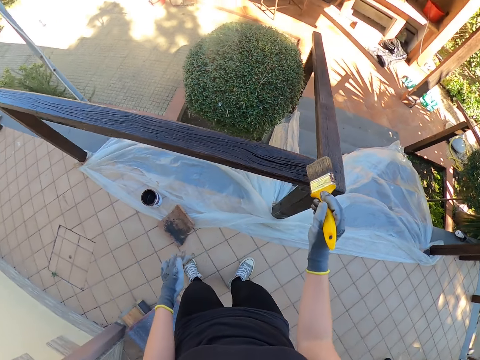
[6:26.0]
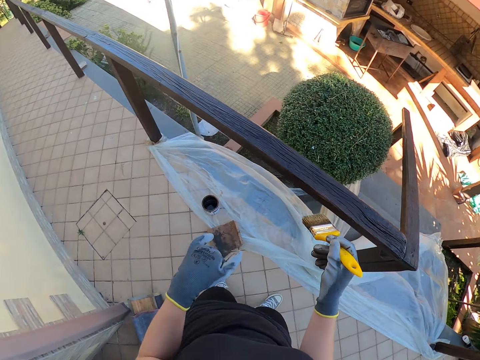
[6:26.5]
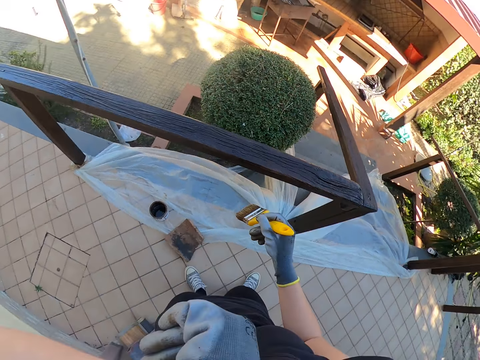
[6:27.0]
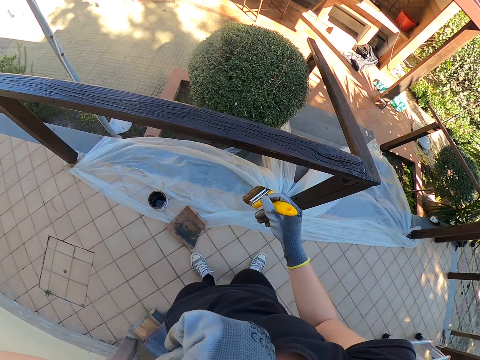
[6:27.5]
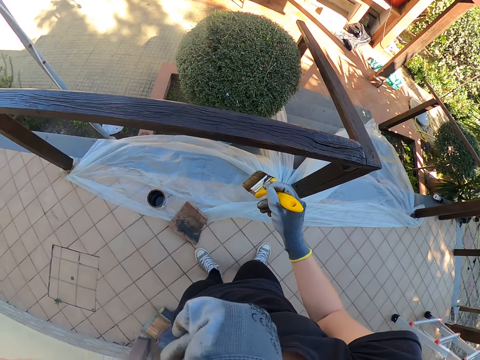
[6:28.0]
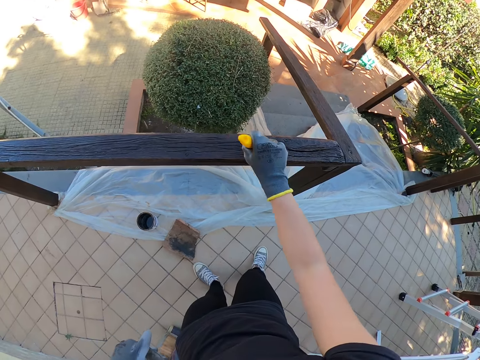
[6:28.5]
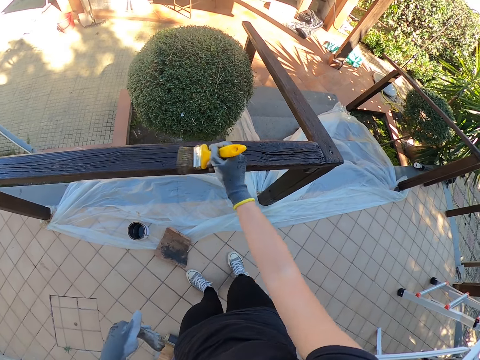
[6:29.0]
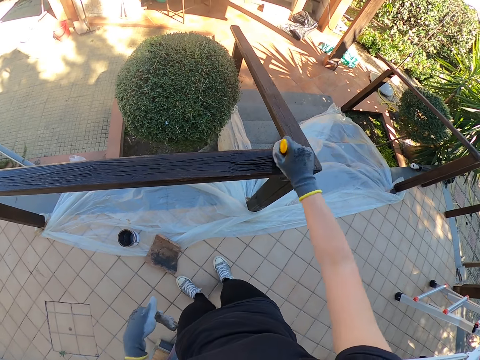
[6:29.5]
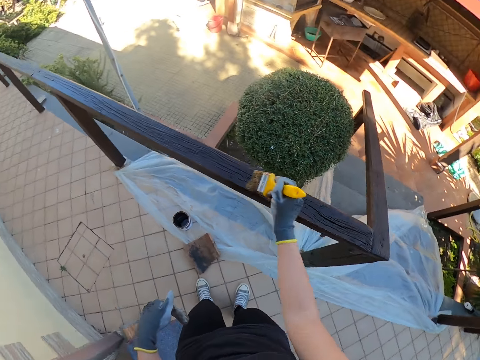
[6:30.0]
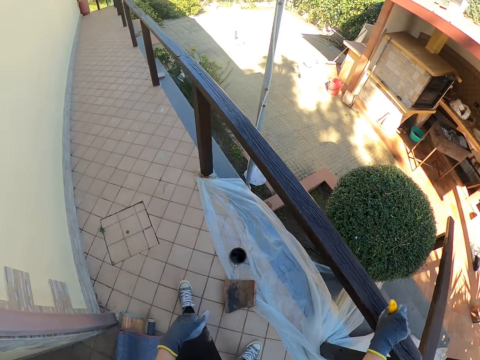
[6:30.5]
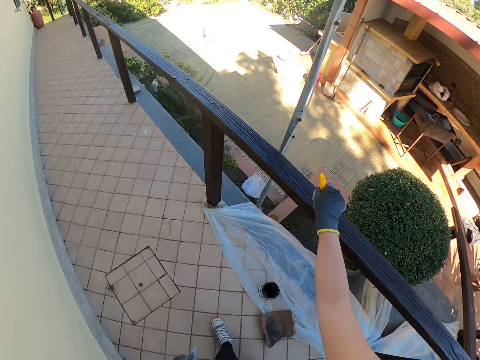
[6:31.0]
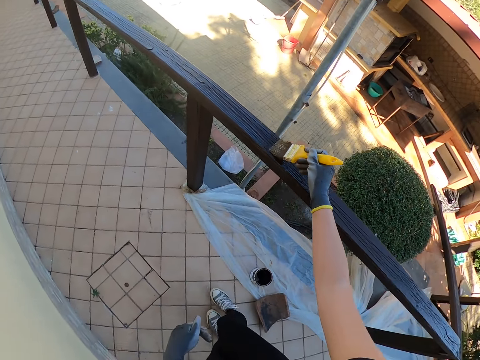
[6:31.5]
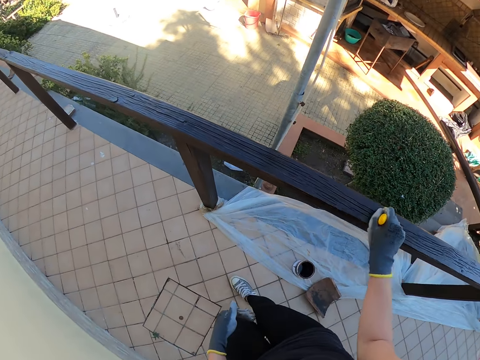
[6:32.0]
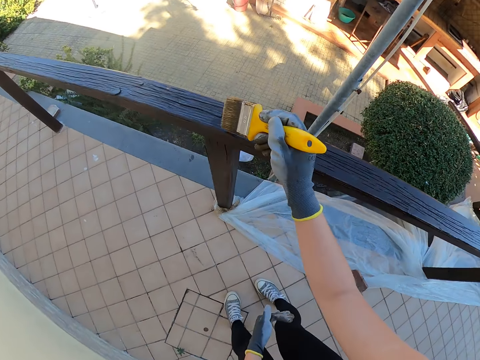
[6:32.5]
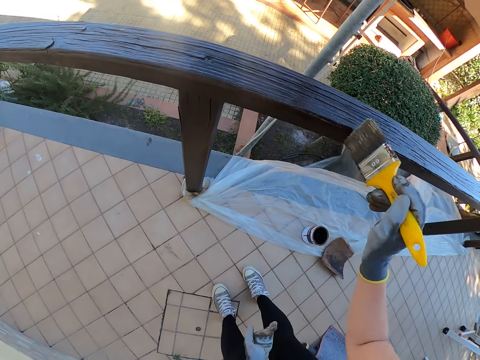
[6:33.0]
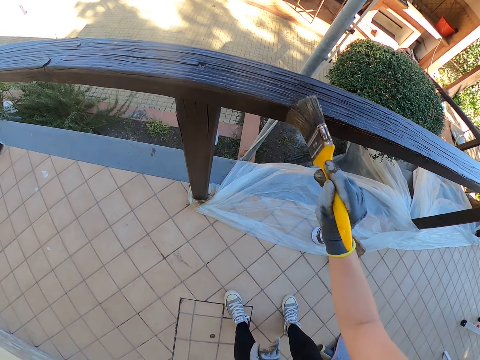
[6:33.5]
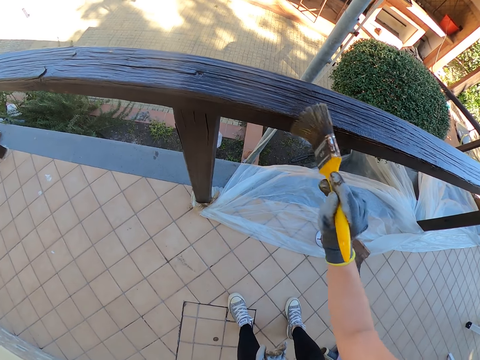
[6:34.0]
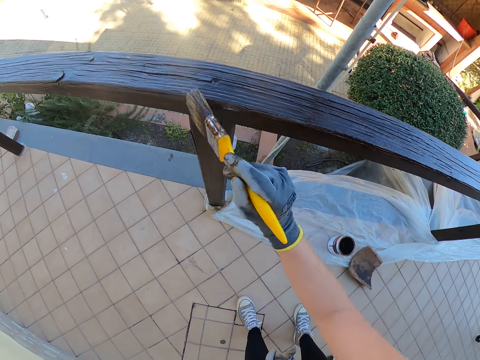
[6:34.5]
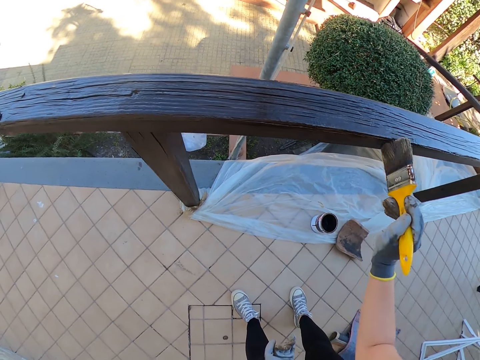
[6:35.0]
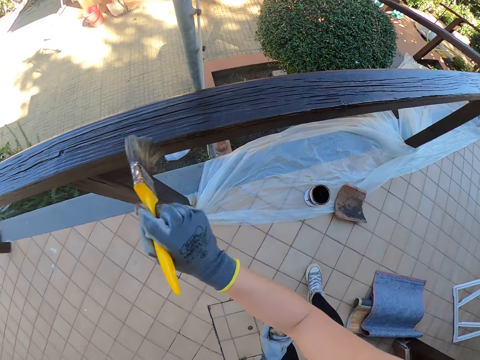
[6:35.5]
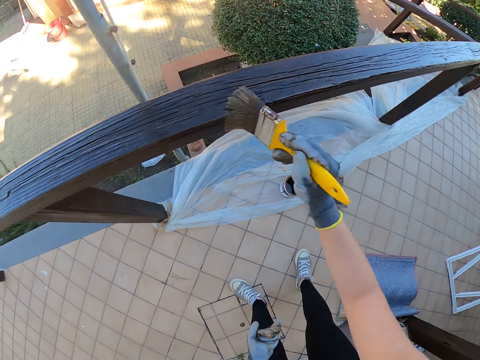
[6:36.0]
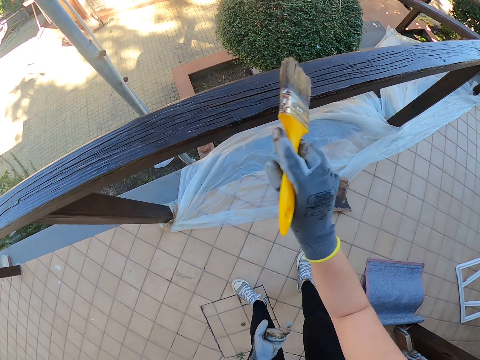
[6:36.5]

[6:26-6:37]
The camera wearer stops painting. He wipes his face with his wrist. He paints the exterior wooden railings. He turns around and walks around.

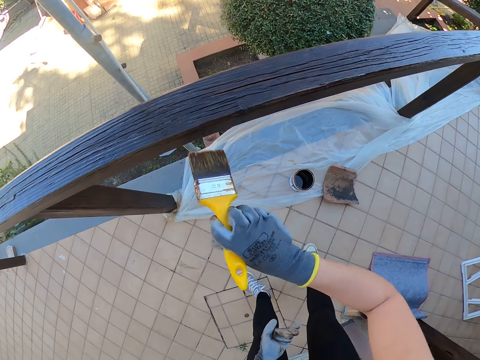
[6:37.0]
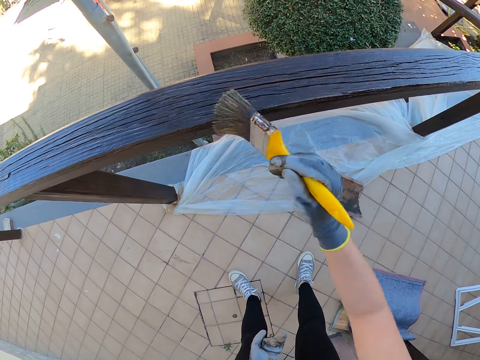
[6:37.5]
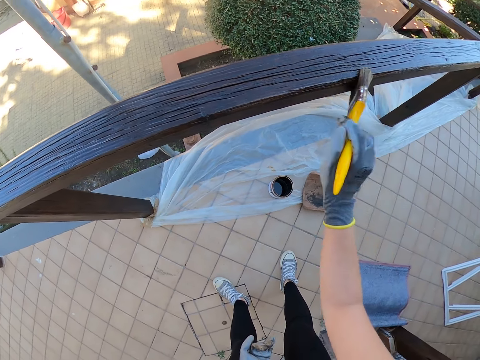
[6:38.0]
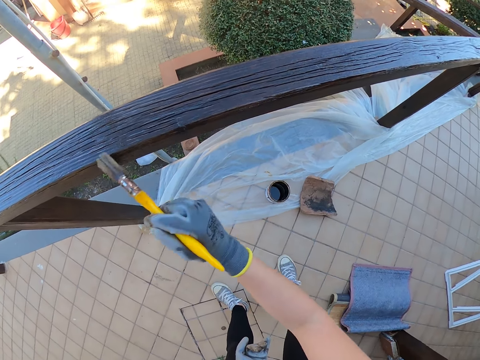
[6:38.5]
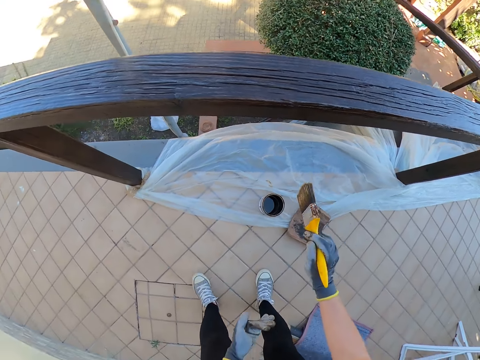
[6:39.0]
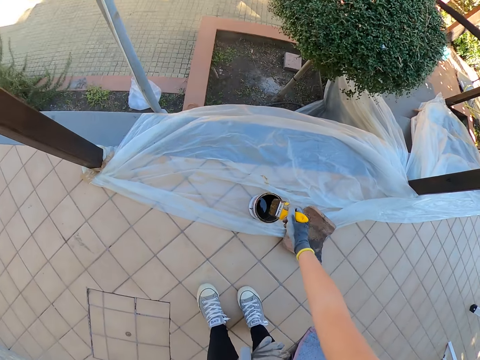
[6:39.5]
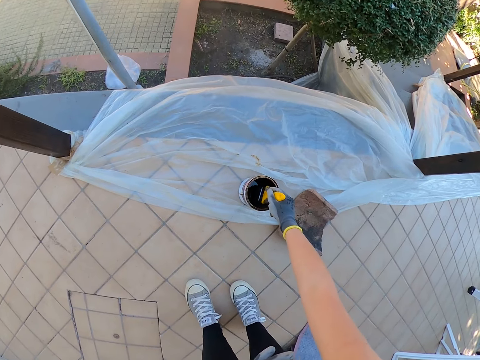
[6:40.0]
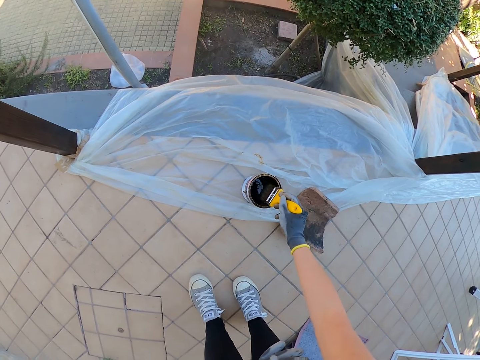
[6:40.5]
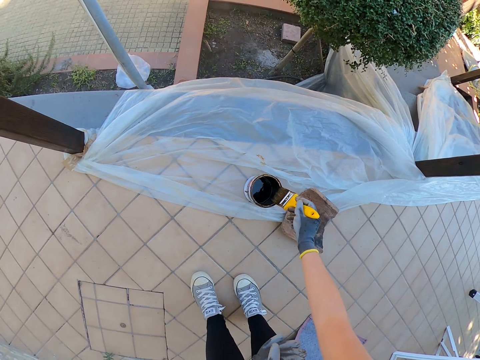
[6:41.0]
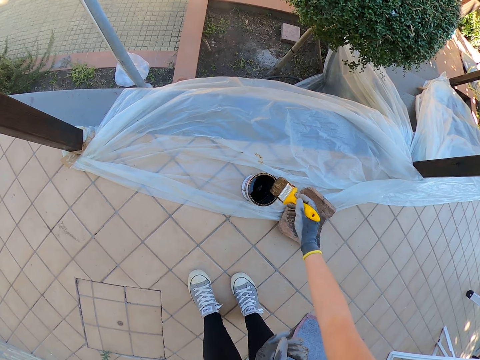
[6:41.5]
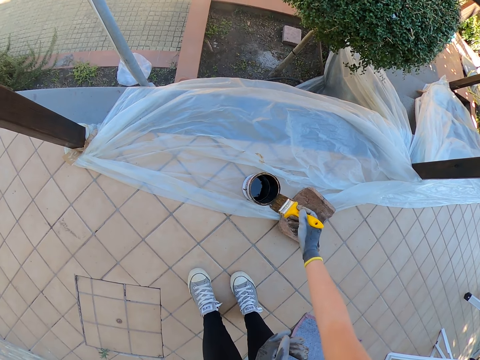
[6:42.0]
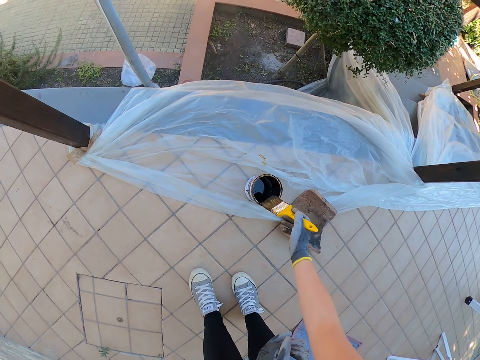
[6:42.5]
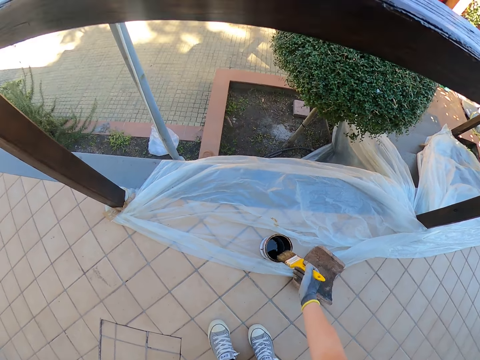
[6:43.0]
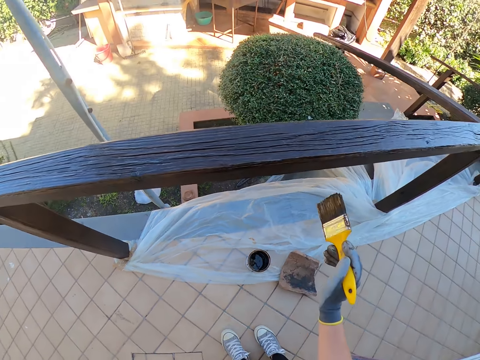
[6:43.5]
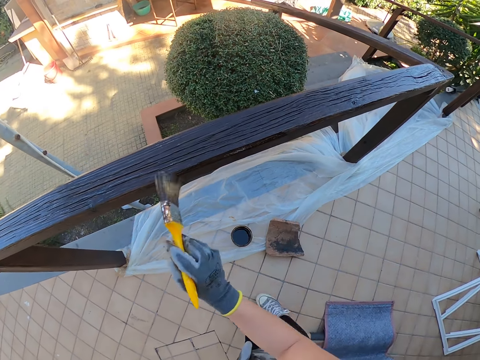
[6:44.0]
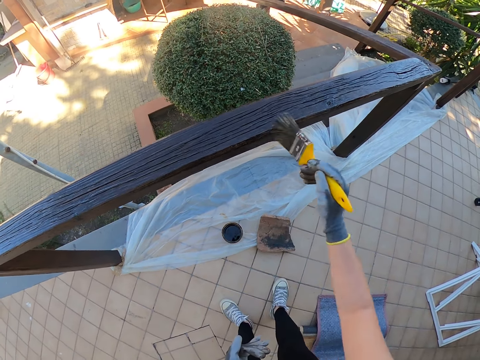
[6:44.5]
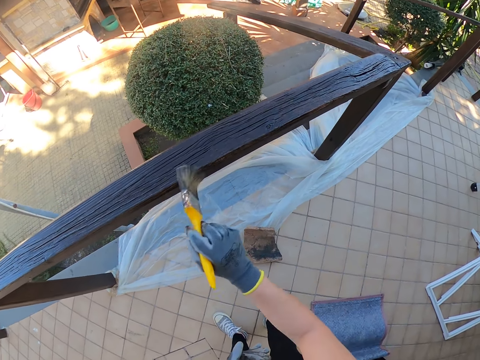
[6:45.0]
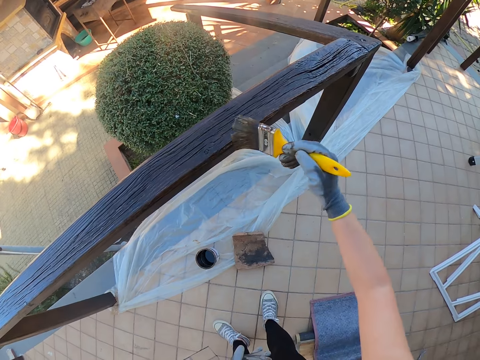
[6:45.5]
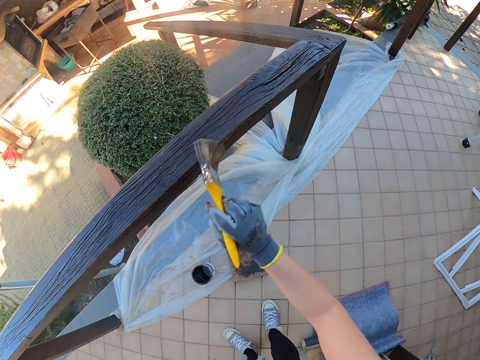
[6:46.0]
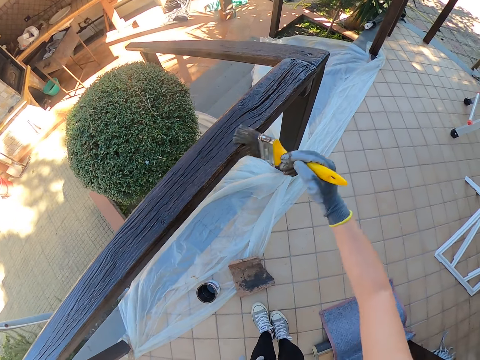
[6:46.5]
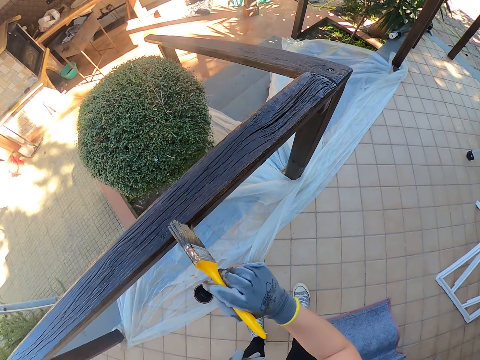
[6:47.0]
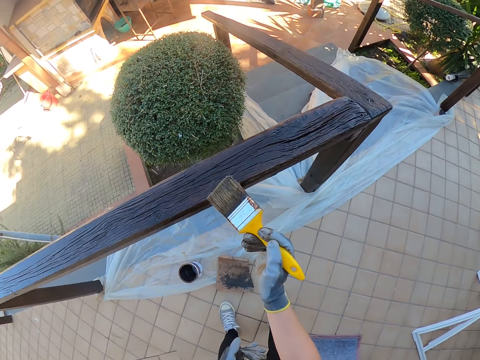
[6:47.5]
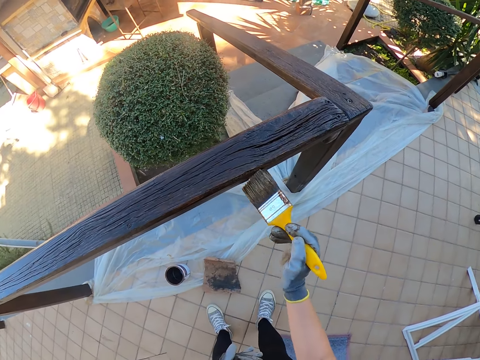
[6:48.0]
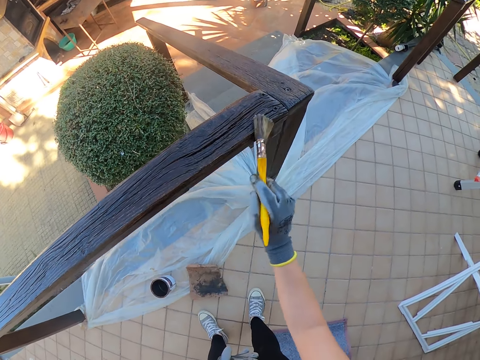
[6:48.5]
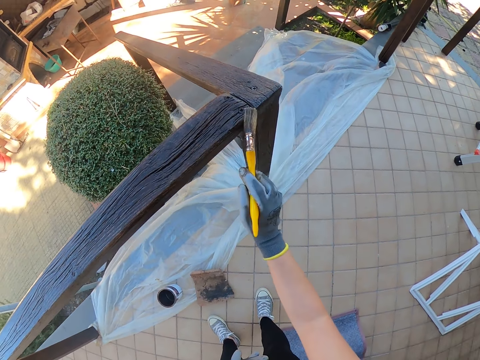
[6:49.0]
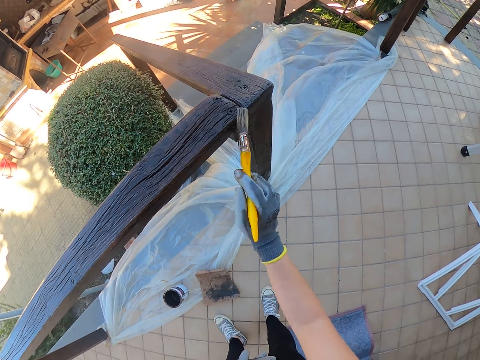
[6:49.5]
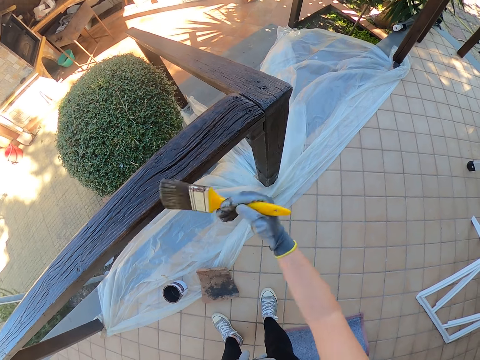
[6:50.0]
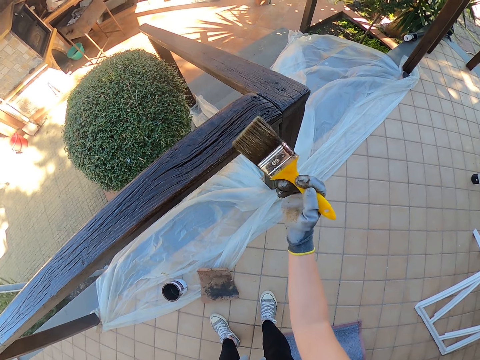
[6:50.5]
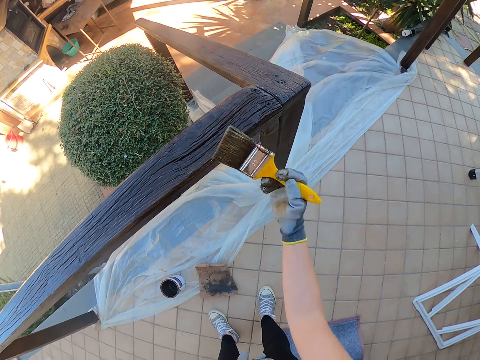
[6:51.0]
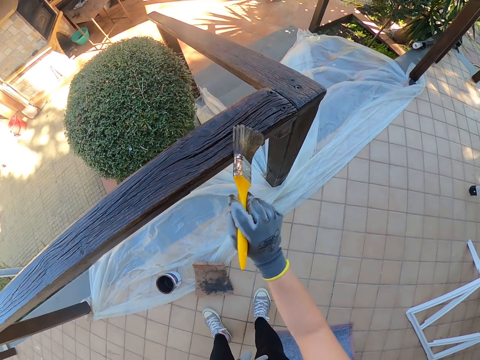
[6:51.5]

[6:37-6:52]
The camera wearer stops painting and bends downwards. They dip the paint brush in the paint can. They drain the paint on the brush by the side of the paint can. They stand up. They paint the exterior wooden railings. They walk around.
